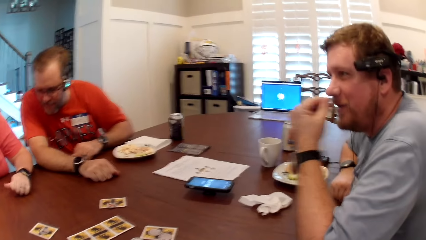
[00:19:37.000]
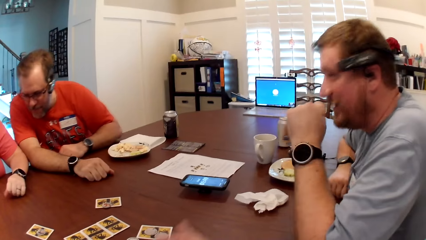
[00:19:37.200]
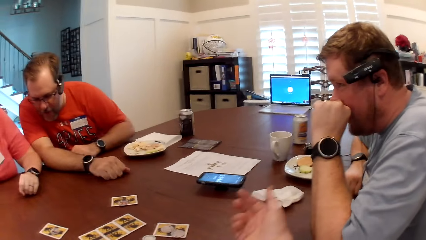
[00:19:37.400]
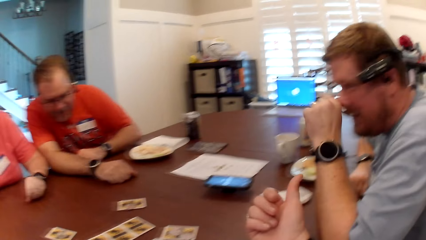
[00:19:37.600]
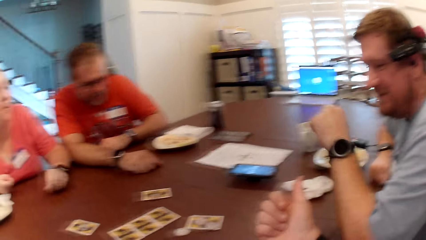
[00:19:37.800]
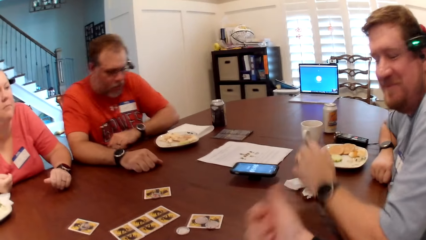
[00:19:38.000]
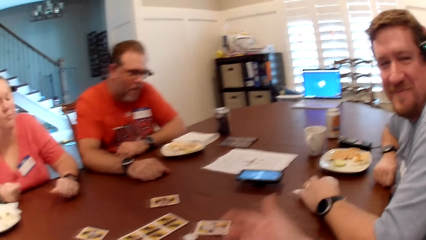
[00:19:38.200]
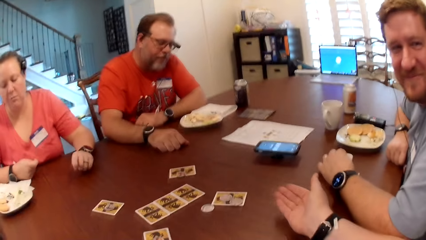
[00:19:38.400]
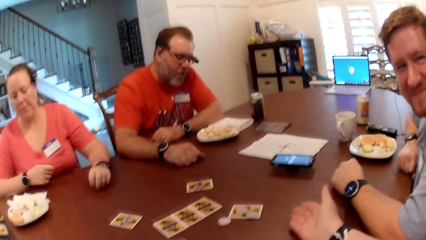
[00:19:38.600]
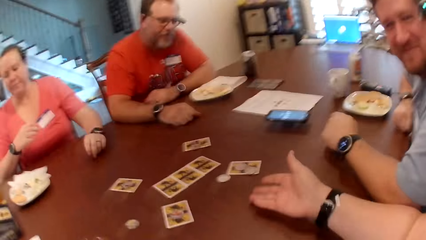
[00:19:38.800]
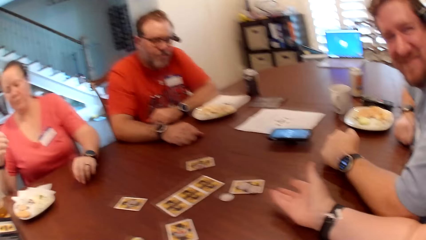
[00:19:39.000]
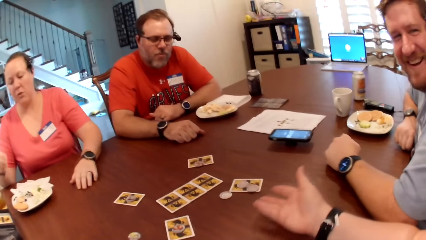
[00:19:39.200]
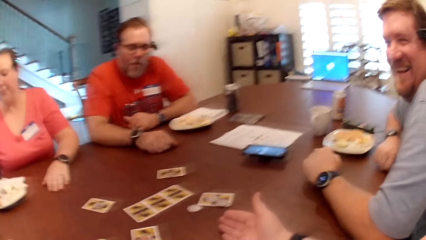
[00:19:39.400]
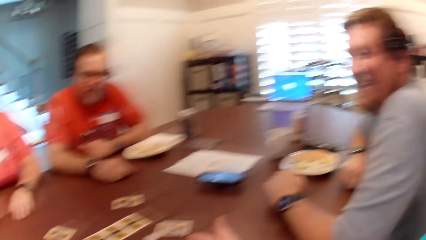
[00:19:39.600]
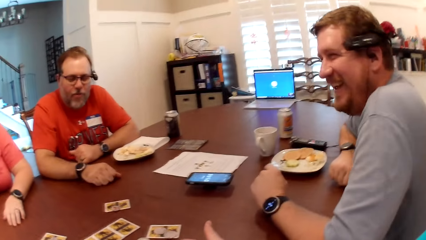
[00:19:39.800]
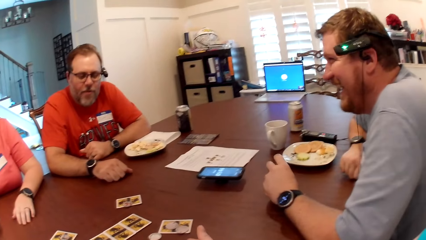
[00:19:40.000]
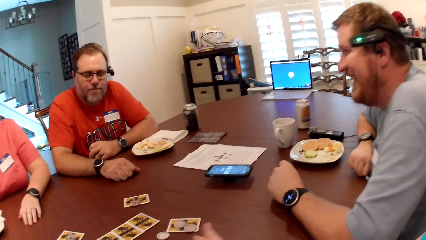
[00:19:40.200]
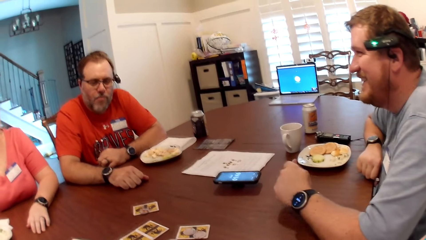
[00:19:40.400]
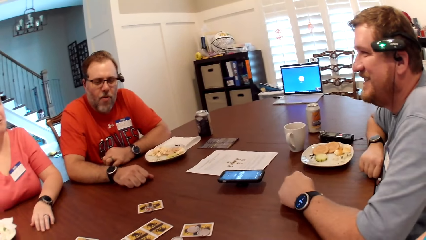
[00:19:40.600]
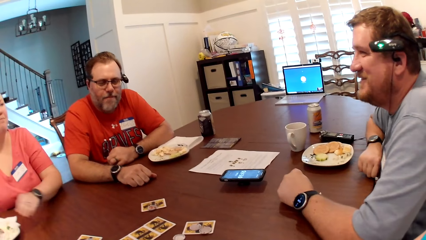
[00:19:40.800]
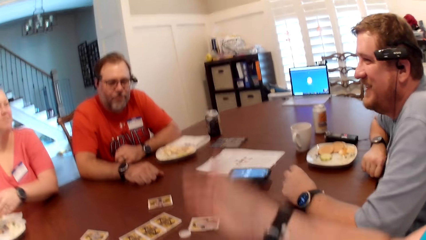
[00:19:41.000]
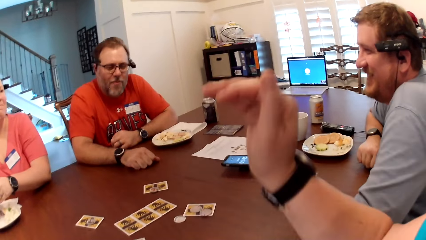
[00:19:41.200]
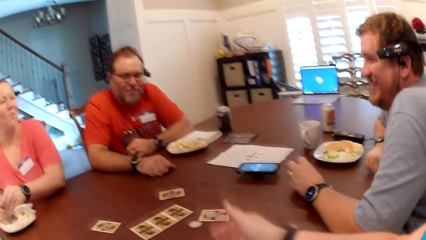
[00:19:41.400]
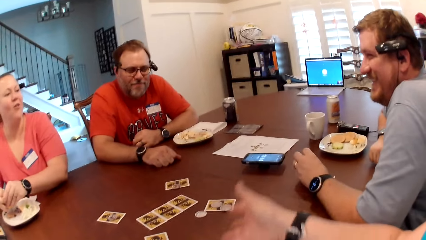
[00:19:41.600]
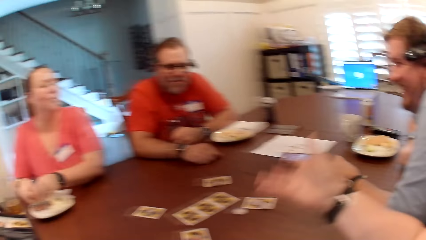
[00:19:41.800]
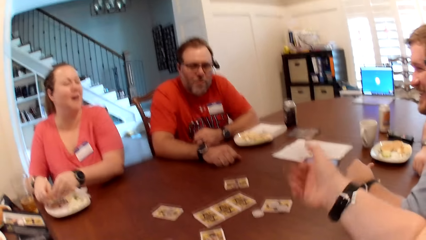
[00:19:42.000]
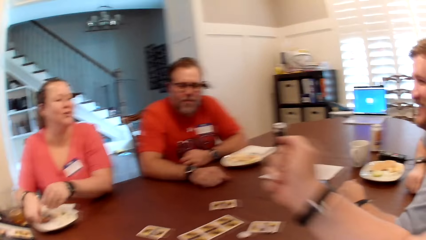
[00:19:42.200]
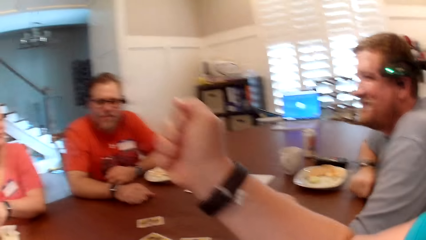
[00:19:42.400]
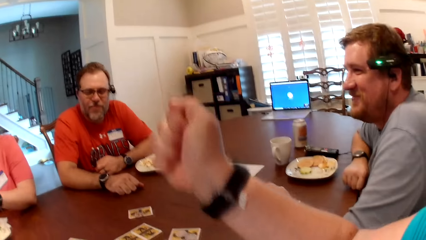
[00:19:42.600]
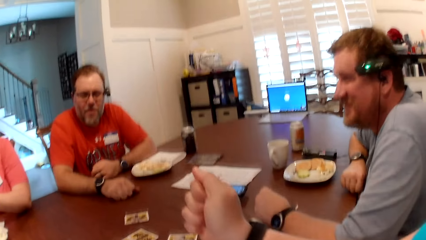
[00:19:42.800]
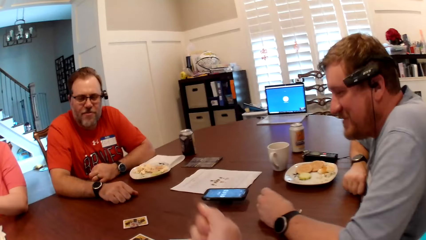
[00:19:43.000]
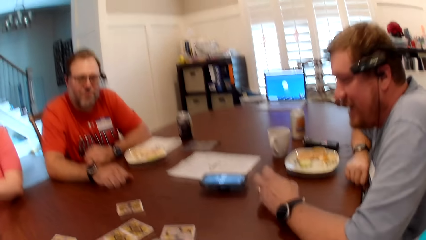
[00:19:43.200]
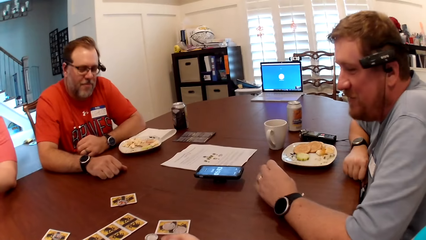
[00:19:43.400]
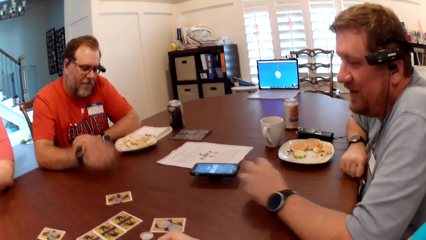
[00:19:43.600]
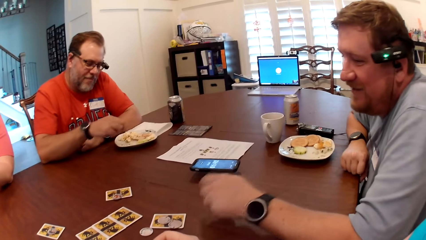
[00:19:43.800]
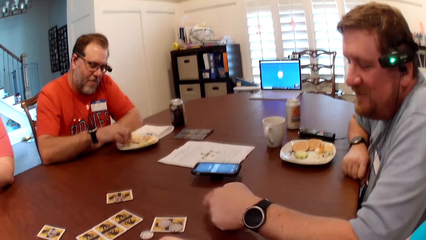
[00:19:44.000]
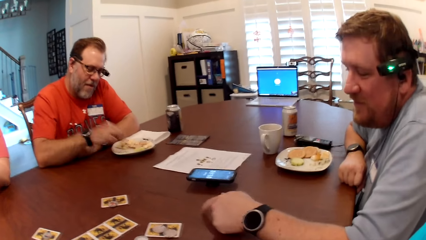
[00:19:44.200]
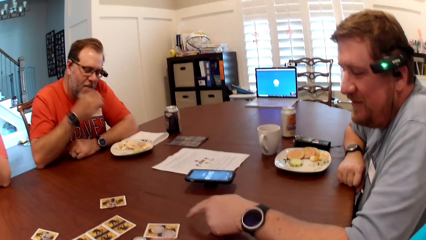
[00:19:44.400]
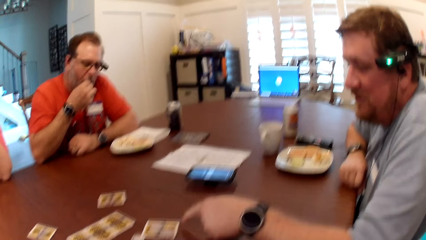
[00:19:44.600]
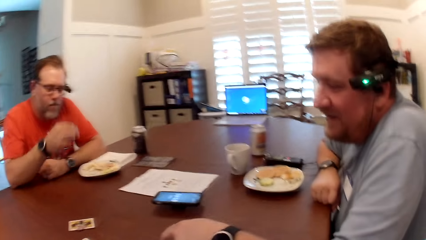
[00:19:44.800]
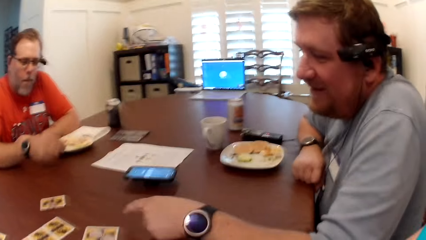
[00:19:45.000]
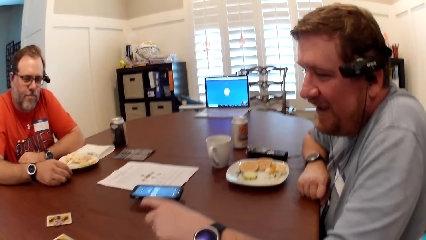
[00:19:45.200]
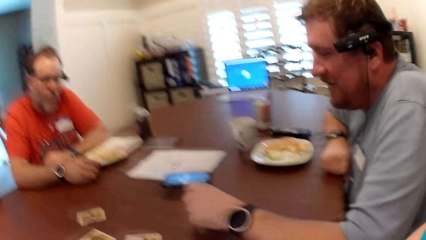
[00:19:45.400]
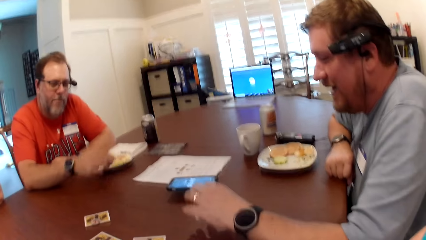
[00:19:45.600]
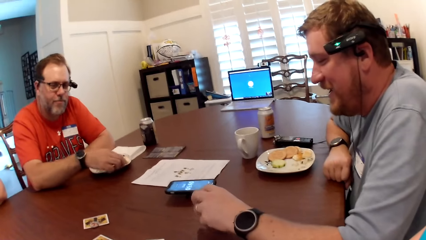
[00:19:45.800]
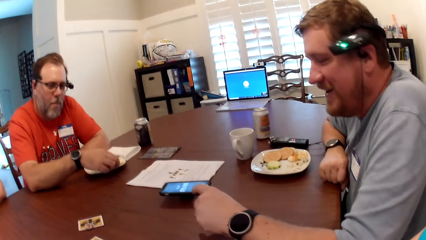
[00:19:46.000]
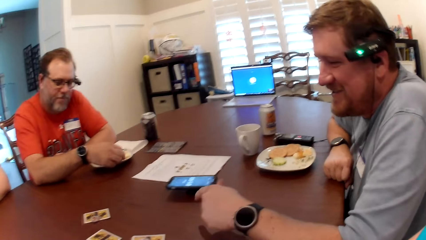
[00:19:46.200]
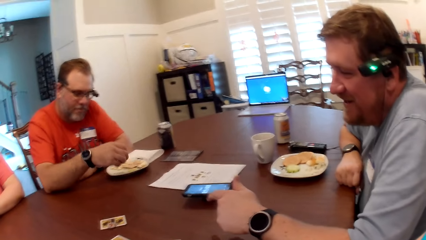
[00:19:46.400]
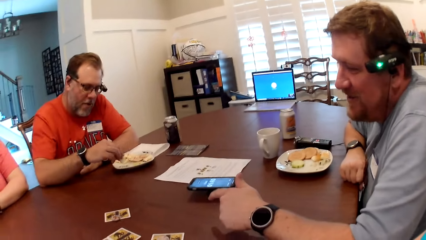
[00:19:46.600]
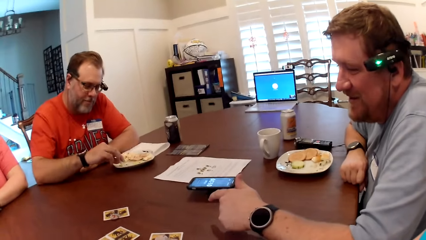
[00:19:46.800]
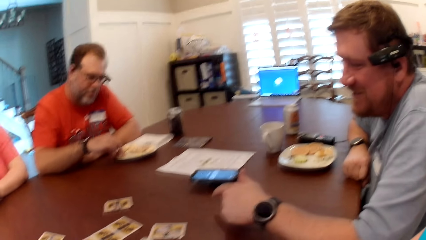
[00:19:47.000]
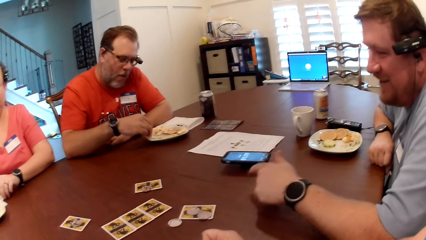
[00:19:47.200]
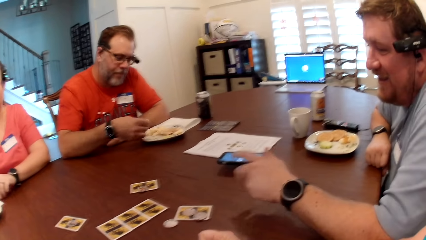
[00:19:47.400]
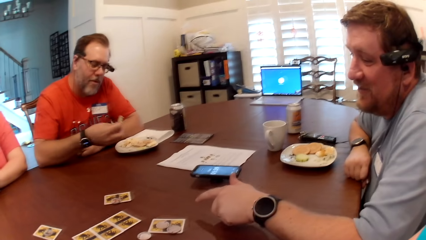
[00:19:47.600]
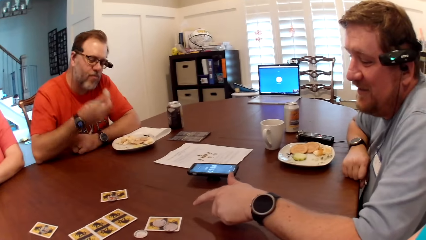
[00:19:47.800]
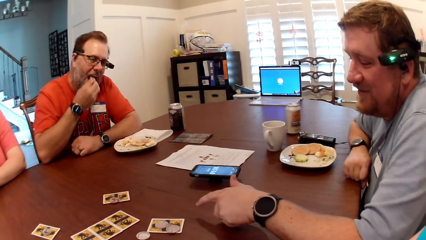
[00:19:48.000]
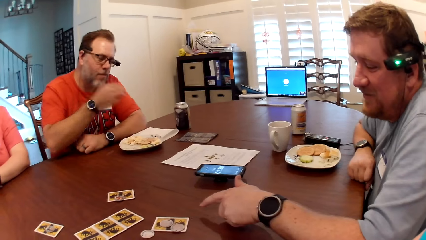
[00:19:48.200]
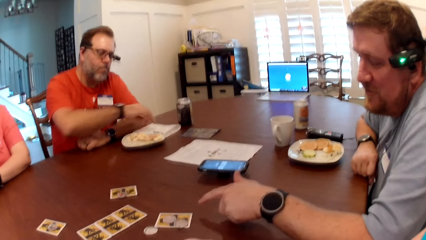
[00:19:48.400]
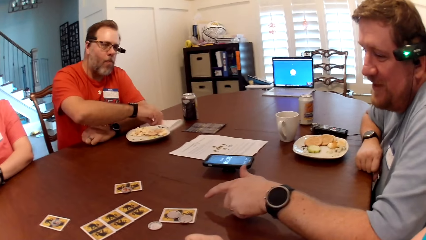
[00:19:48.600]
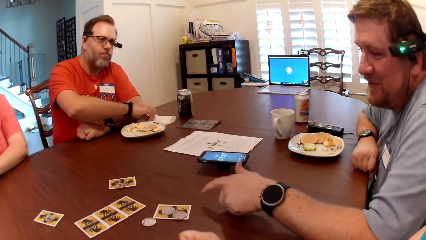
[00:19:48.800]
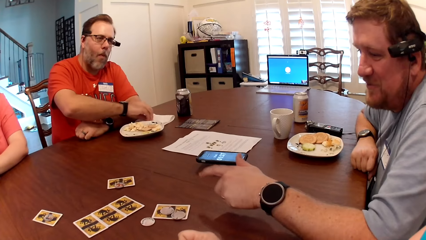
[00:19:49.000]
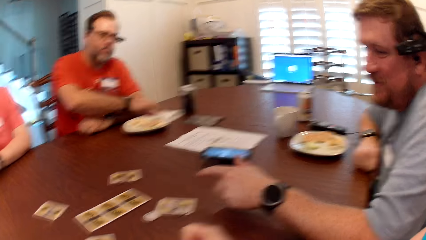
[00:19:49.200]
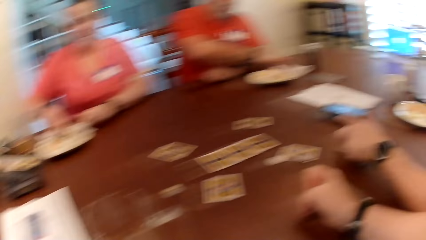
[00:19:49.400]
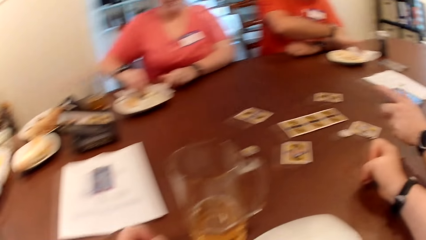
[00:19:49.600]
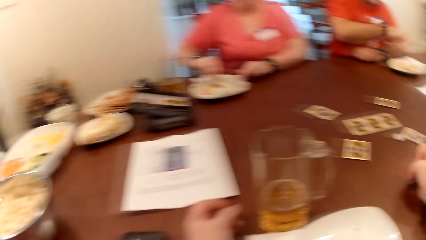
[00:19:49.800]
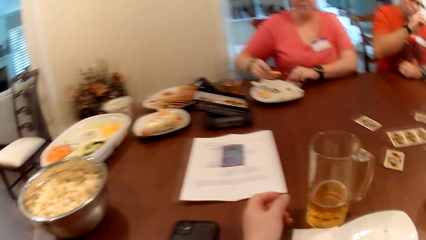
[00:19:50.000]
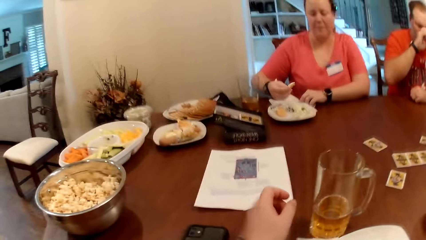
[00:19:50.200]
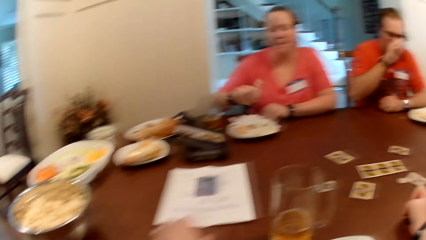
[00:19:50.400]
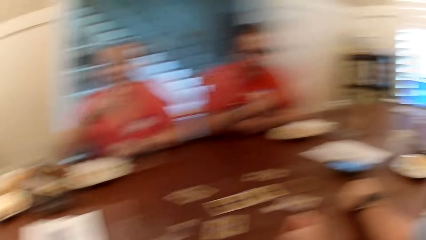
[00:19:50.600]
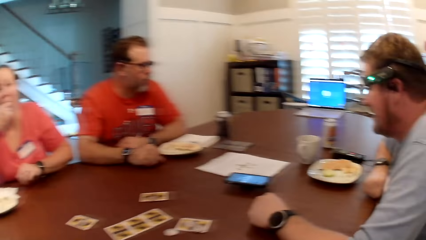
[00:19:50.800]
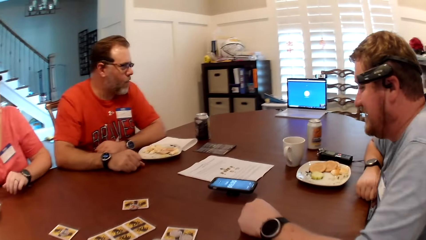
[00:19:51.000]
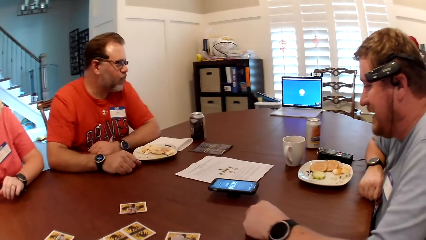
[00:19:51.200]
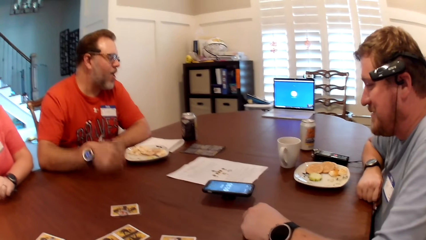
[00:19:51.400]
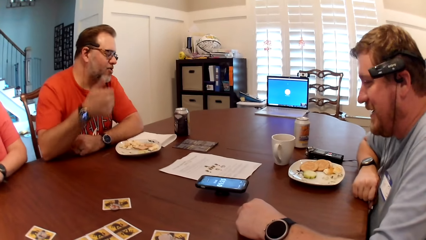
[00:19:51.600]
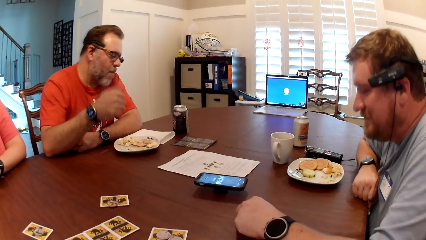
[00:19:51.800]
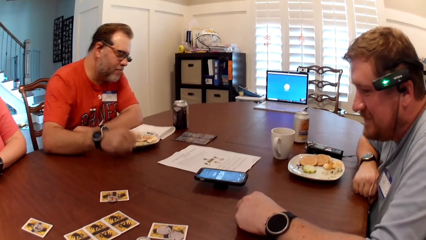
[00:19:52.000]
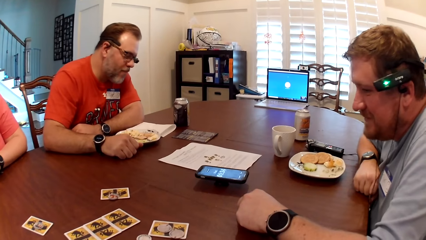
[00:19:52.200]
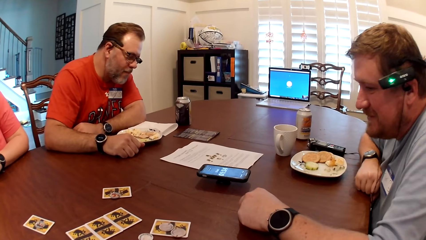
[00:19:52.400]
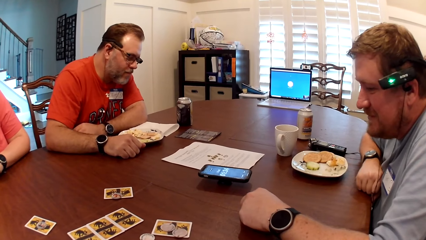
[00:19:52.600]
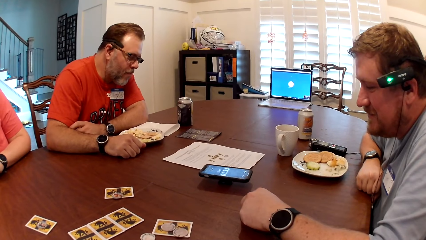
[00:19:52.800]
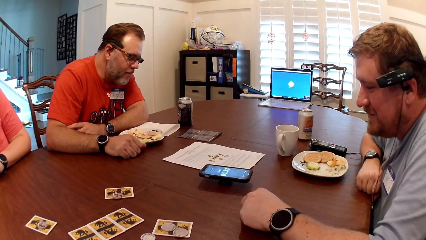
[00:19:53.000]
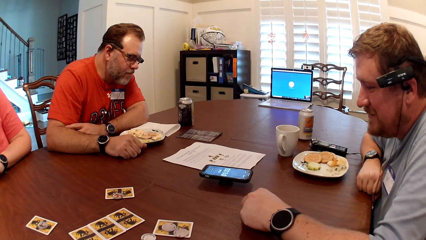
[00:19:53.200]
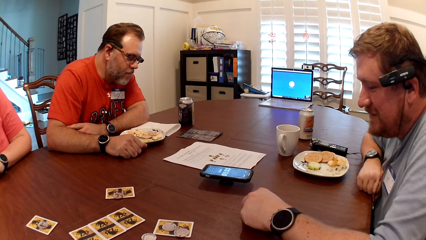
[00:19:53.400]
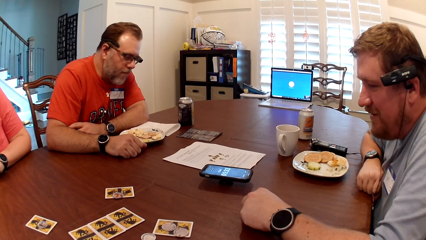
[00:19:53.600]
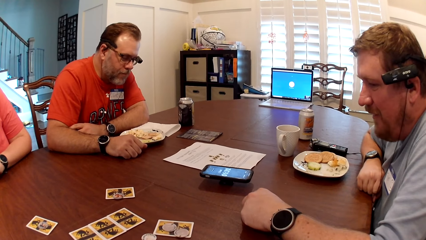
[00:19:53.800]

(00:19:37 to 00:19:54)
The man slams his right hand on the table. The camera wearer talks to another man. The first man eats fruit salad from the plate with his right hand. The camera wearer looks around. The first man wipes his right hand with the serviette on the table. The camera wearer and the first man, the woman and a third man listen to audio from a phone.
